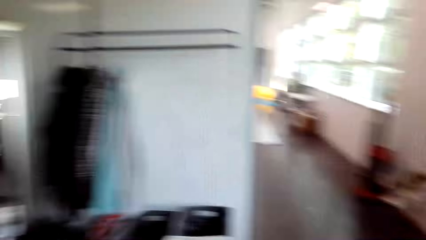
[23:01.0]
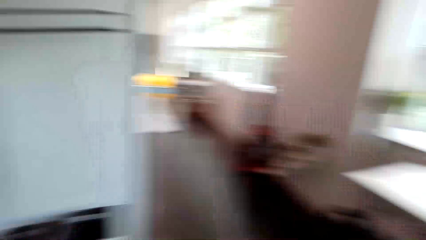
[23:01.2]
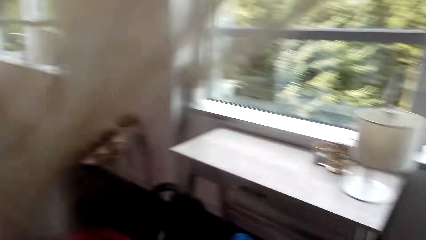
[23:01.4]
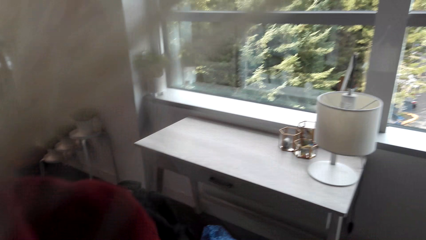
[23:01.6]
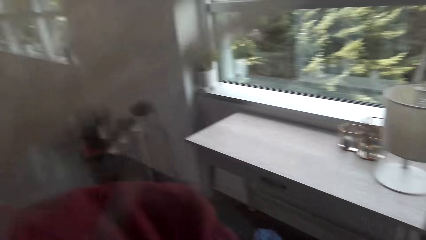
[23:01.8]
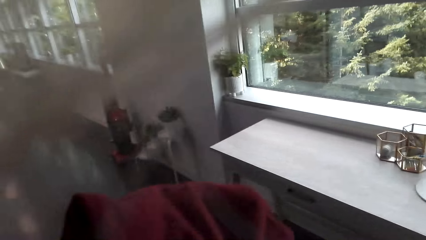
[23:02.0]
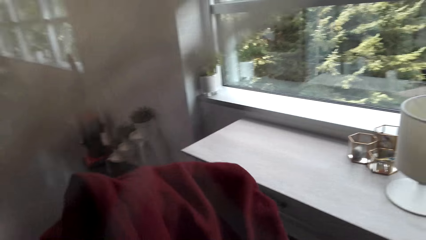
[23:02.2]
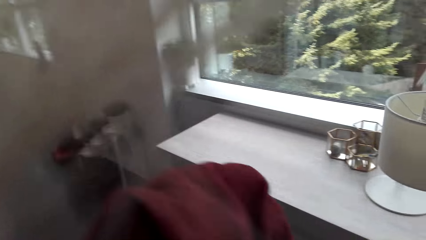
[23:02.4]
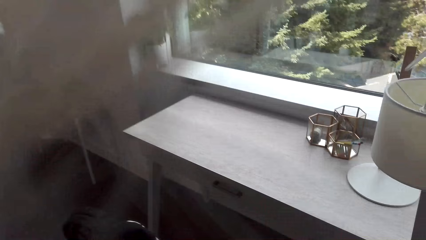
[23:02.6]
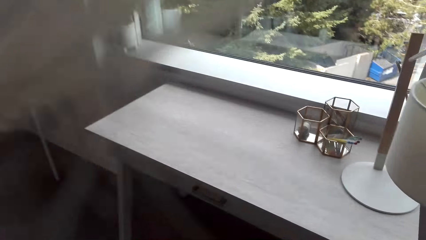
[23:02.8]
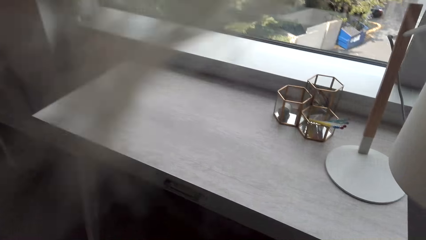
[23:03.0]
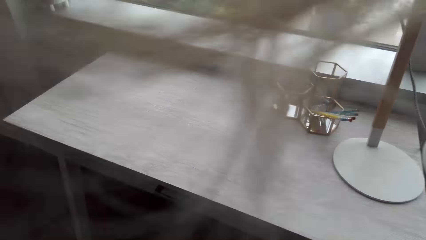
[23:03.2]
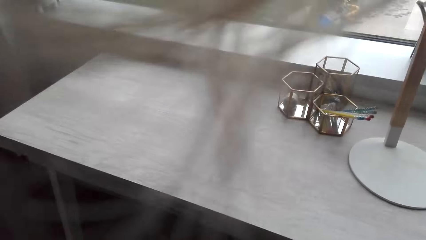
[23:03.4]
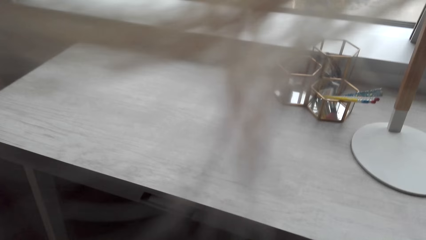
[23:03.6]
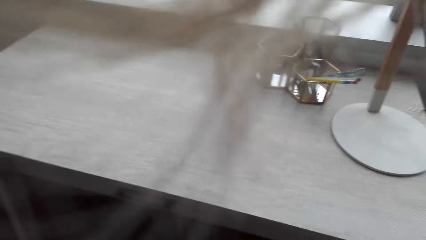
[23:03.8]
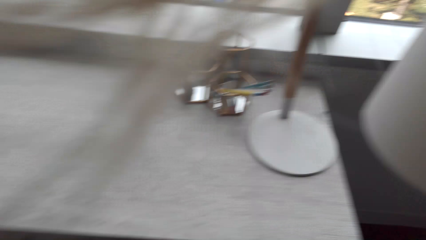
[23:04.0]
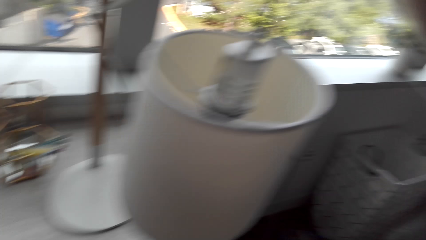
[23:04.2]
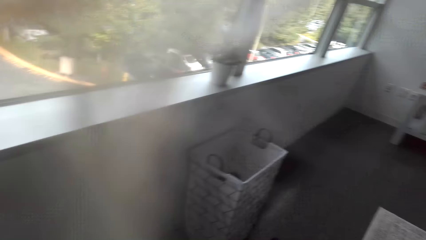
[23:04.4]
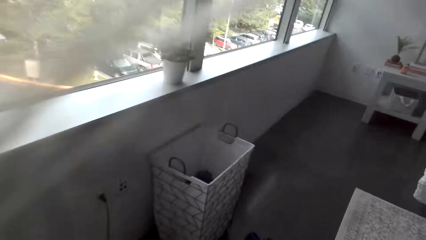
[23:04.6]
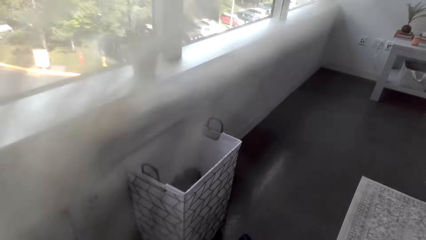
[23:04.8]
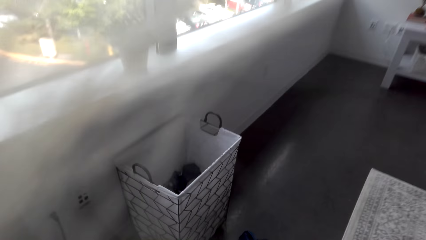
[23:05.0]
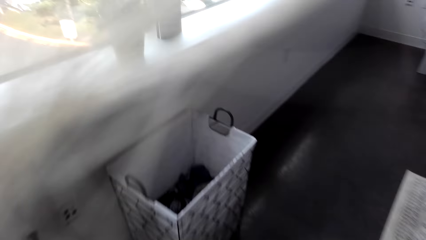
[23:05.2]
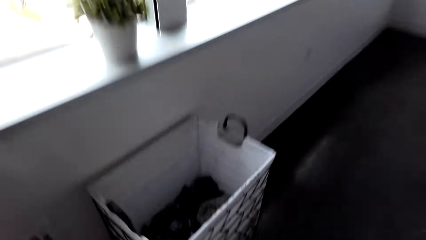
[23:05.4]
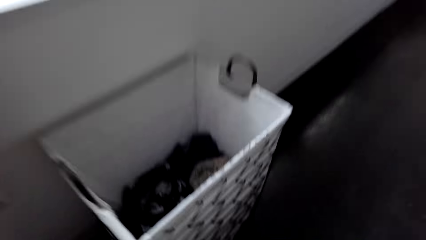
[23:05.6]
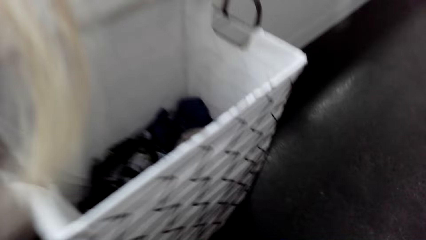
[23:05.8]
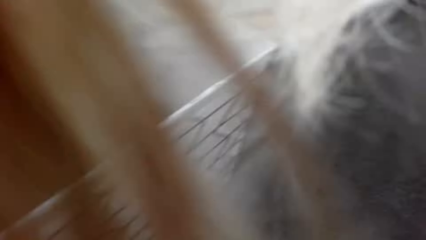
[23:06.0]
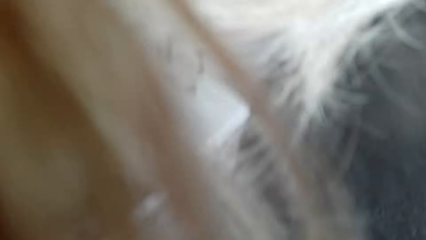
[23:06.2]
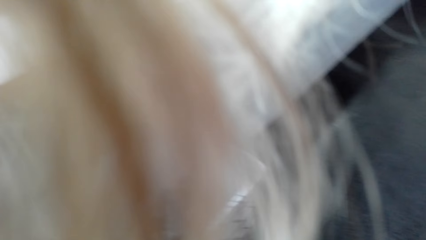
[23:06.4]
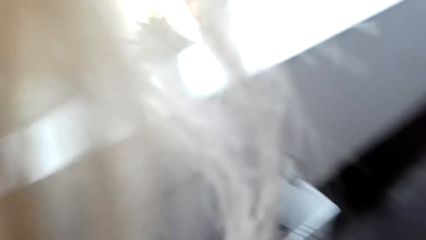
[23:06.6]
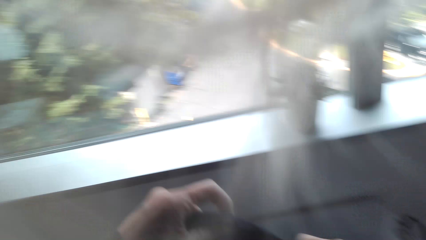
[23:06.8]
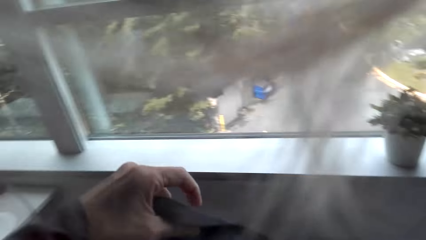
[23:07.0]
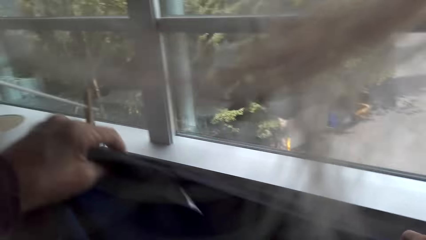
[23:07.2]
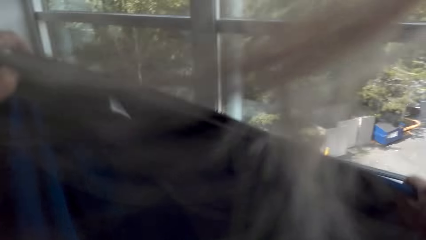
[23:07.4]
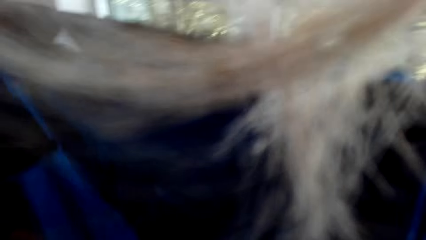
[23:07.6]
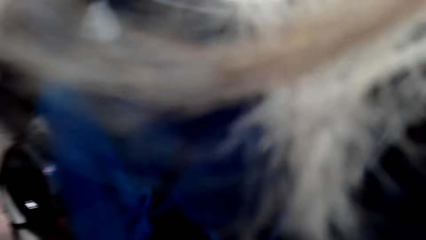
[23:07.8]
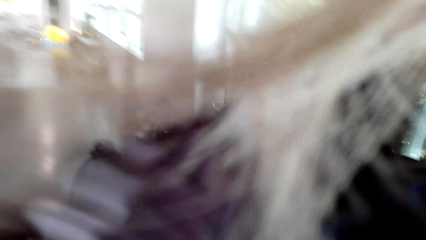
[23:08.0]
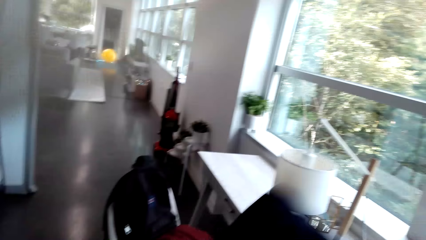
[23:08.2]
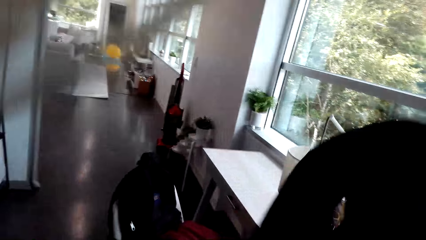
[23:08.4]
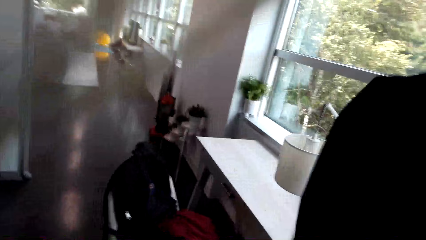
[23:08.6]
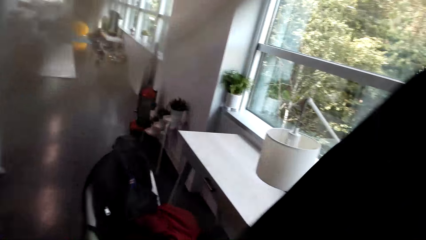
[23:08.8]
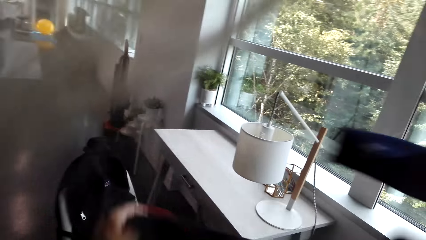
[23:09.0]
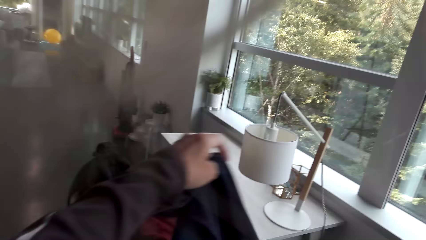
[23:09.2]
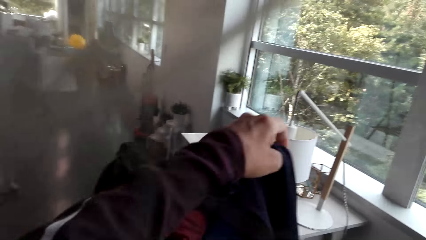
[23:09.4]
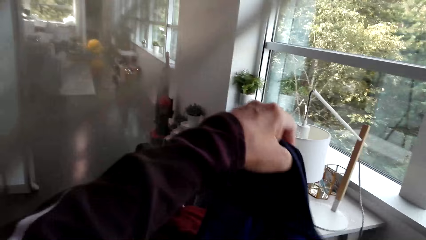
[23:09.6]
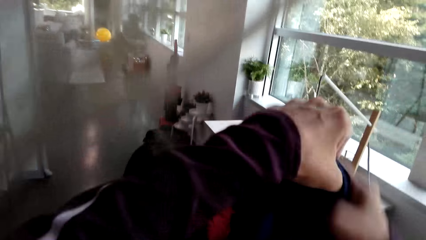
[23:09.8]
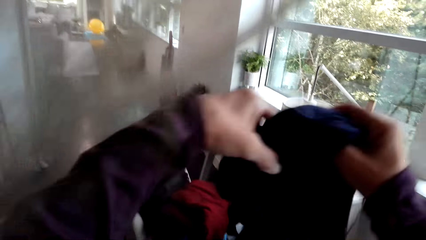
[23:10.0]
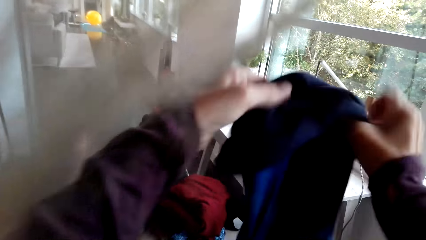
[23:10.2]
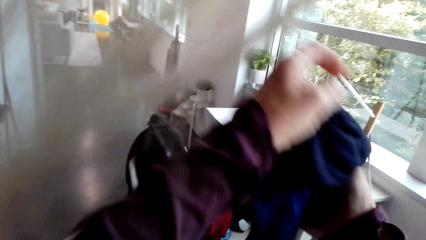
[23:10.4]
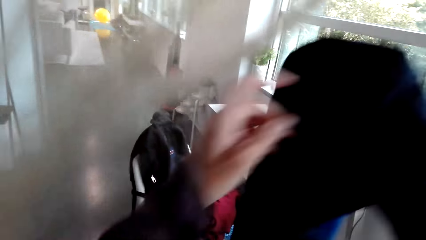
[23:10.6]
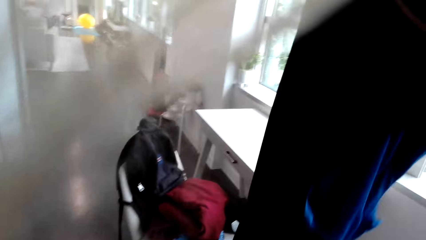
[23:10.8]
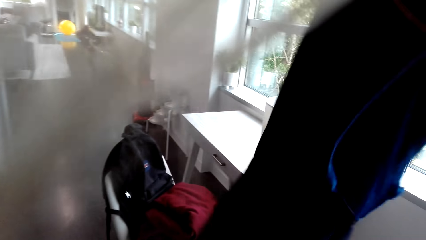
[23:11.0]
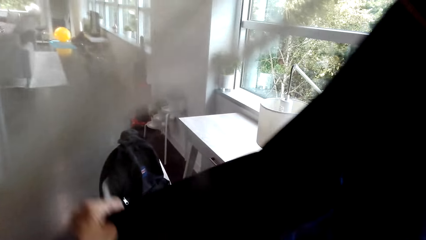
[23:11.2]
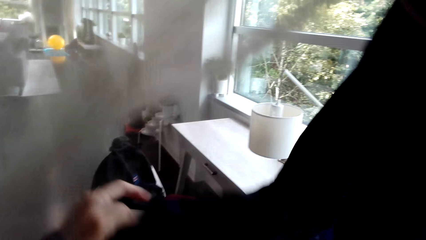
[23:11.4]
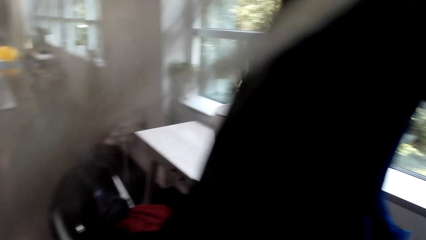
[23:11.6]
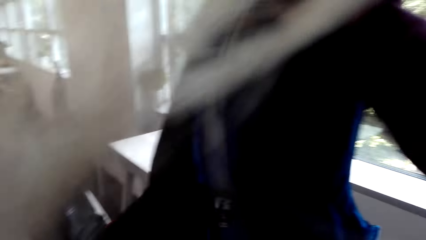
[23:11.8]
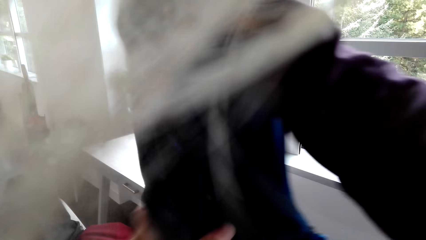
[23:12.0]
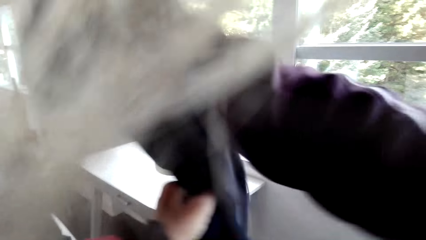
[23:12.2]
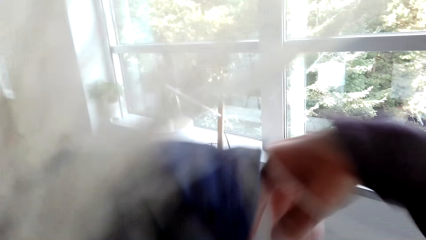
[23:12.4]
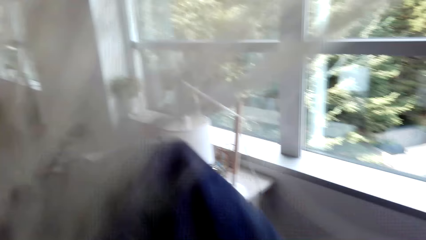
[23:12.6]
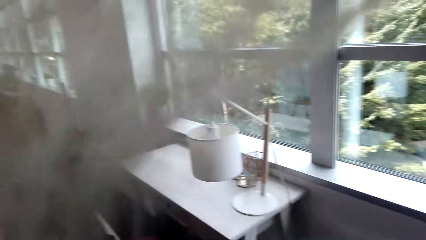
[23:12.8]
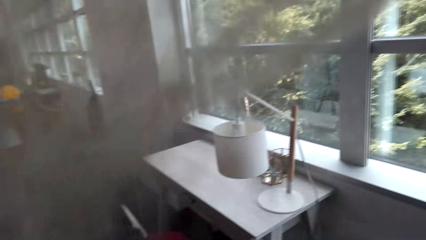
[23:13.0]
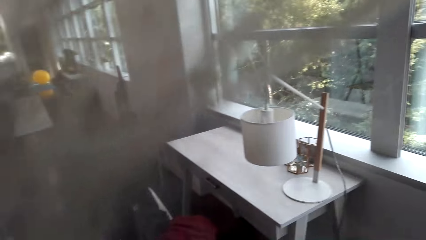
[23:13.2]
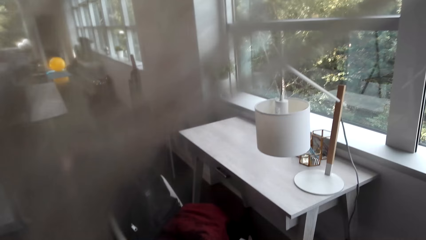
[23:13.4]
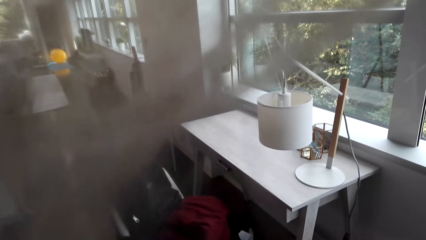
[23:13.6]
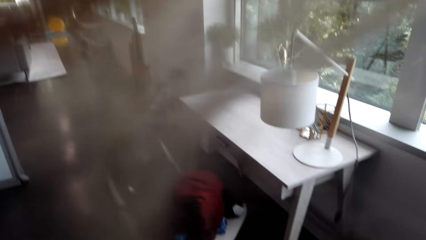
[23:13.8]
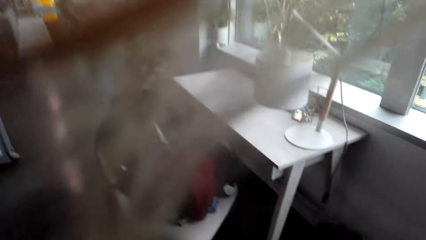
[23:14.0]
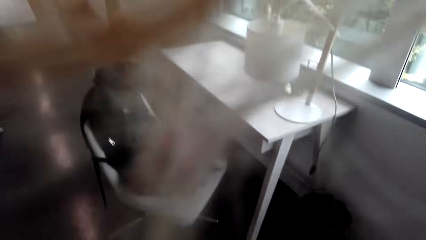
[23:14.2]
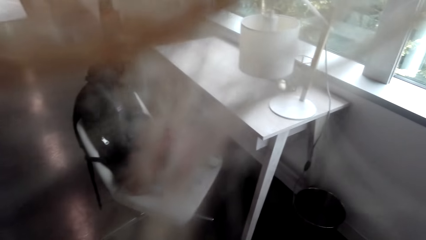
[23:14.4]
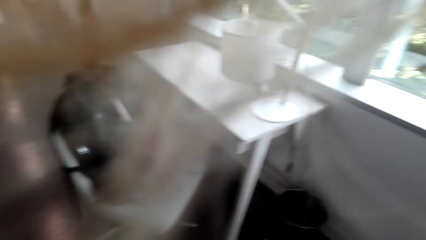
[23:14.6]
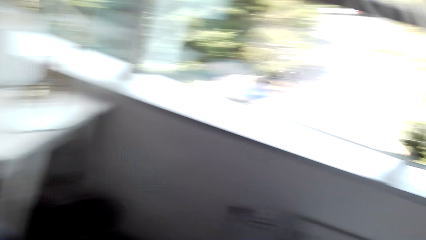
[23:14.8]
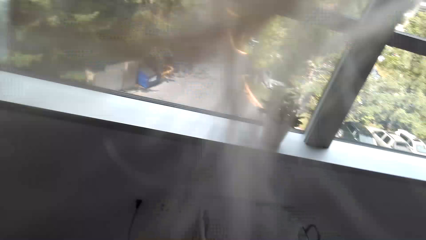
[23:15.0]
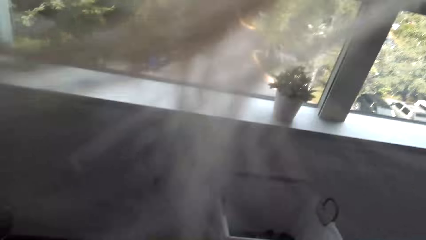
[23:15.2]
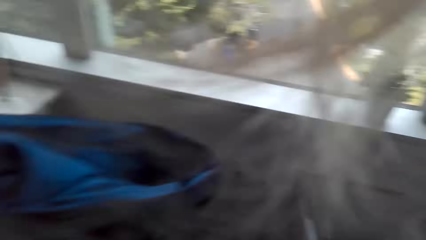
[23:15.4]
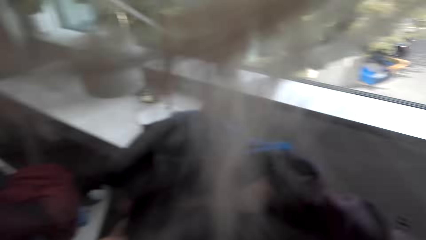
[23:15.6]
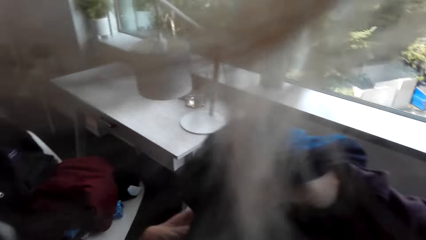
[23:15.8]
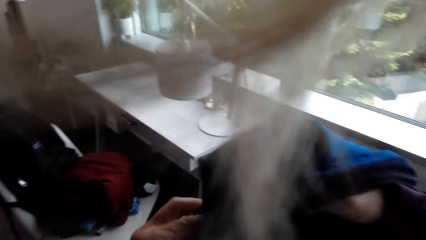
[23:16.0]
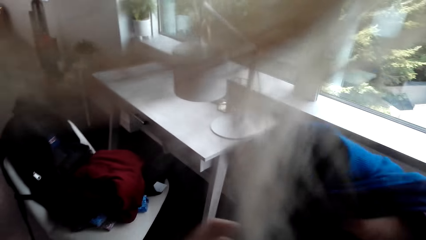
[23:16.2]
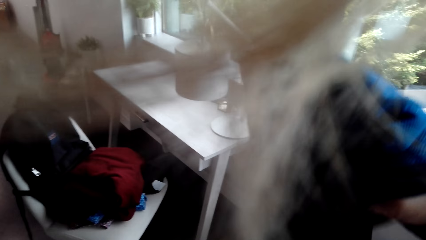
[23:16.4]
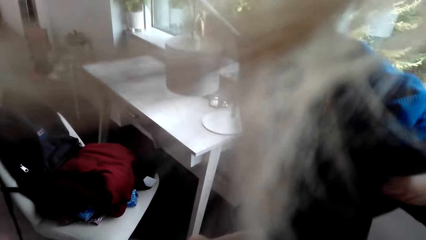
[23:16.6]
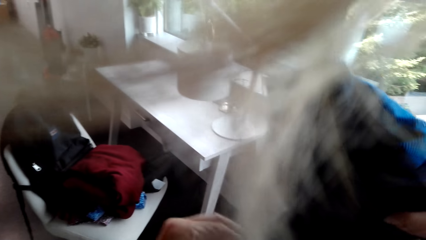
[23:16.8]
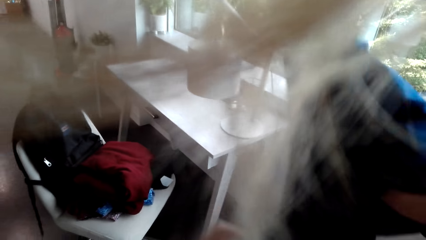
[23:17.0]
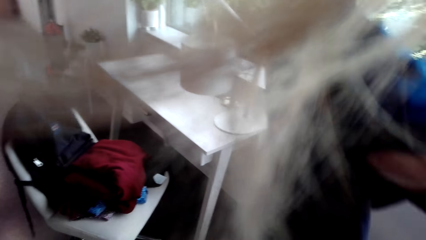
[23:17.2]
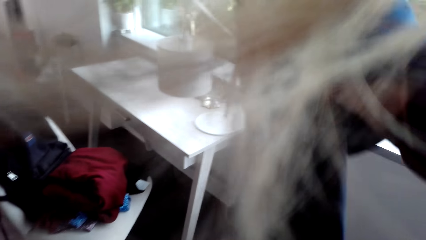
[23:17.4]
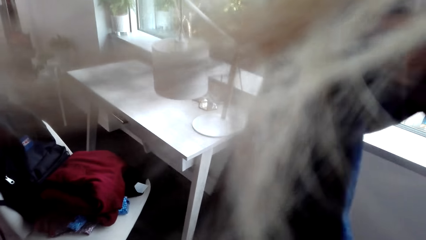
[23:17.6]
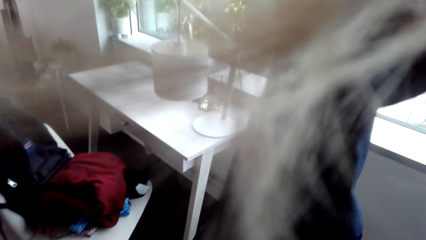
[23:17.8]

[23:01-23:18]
The camera wearer folds the cloth with her hands. She walks around the house. She bends beside the basket. She holds a piece of cloth. She folds the cloth with her hands.
